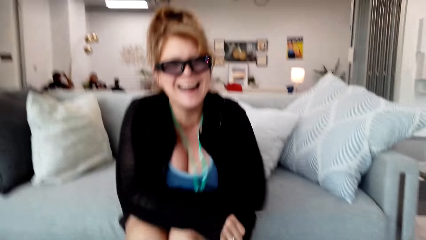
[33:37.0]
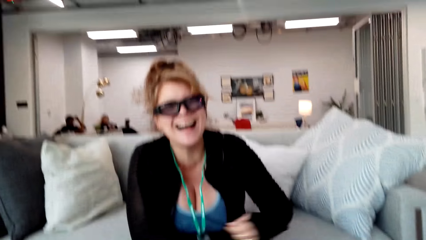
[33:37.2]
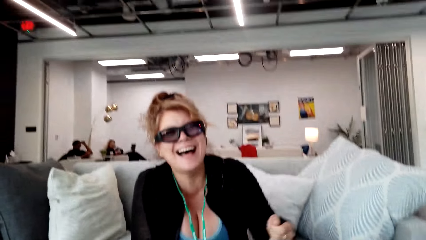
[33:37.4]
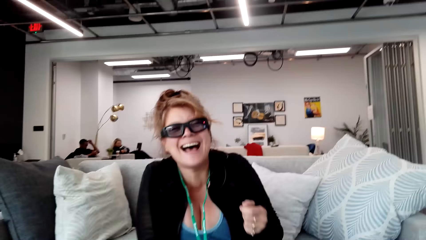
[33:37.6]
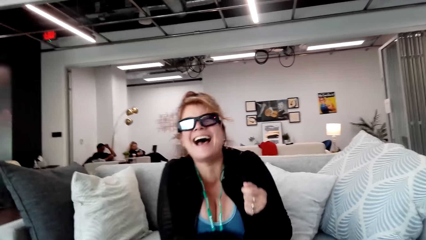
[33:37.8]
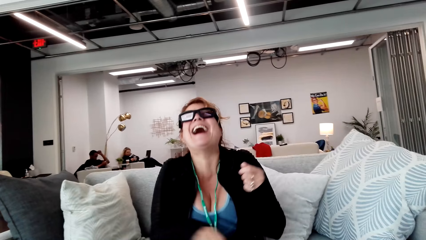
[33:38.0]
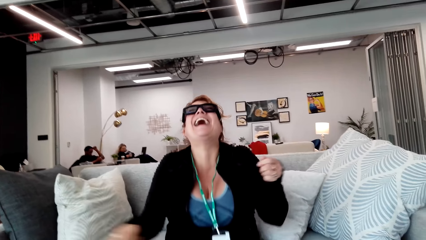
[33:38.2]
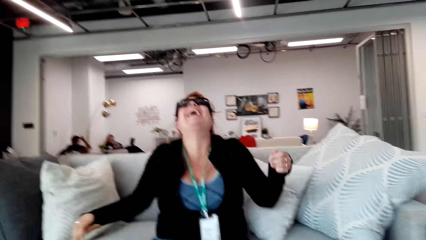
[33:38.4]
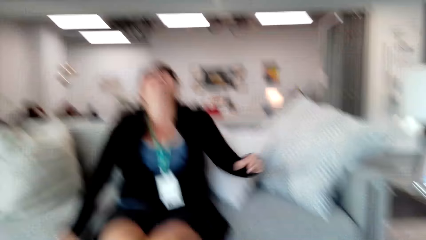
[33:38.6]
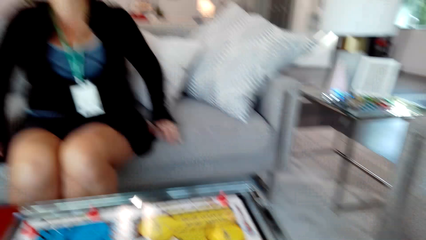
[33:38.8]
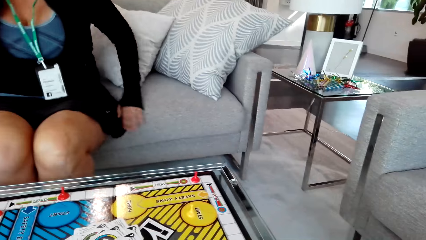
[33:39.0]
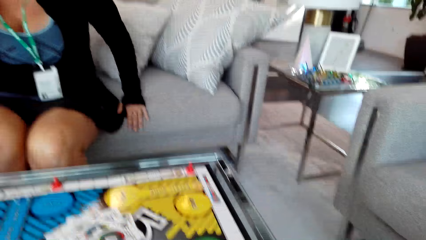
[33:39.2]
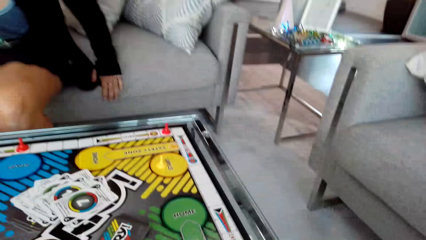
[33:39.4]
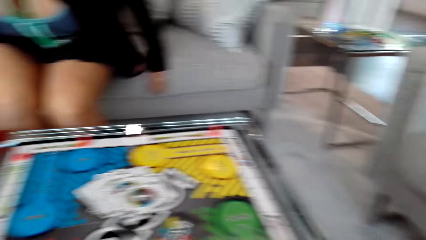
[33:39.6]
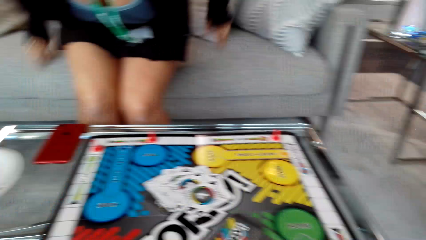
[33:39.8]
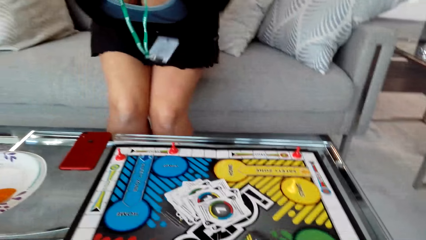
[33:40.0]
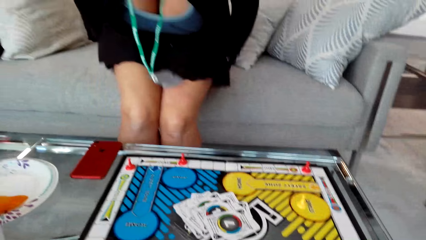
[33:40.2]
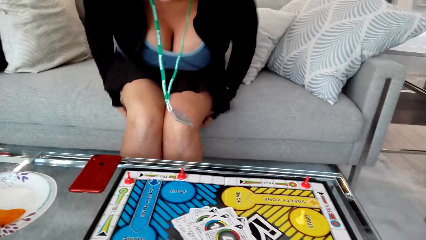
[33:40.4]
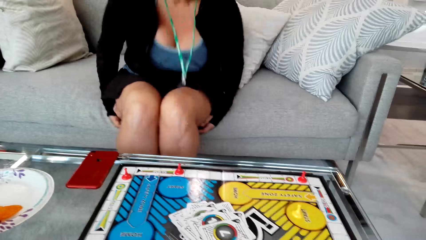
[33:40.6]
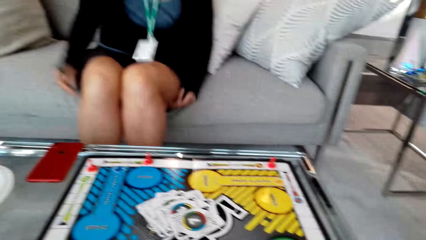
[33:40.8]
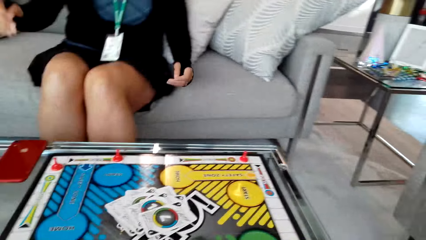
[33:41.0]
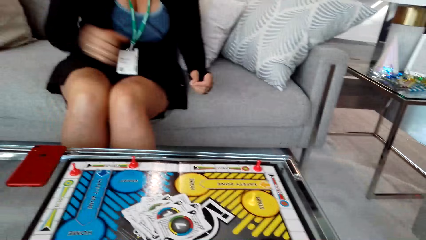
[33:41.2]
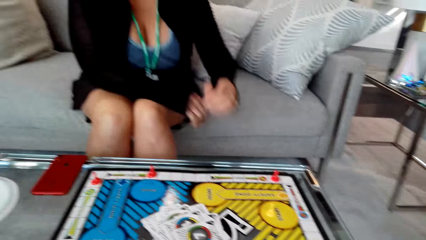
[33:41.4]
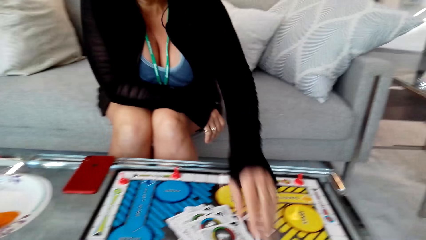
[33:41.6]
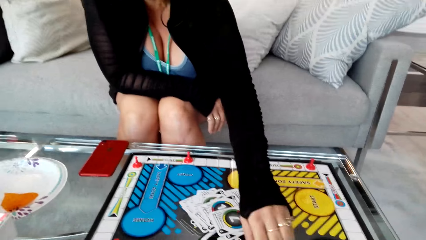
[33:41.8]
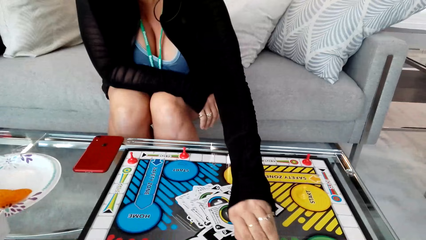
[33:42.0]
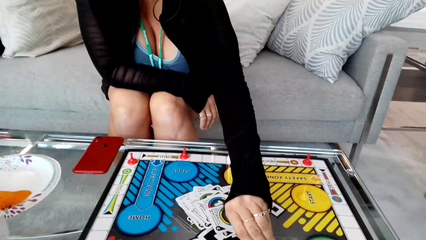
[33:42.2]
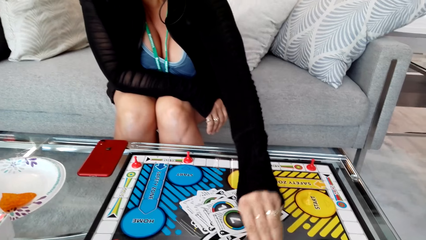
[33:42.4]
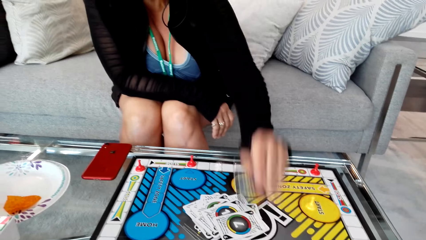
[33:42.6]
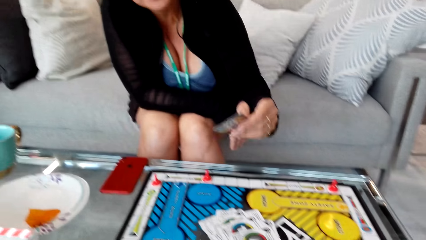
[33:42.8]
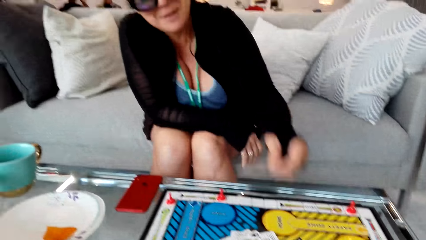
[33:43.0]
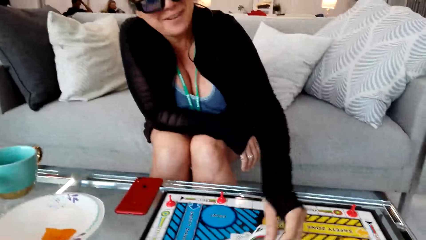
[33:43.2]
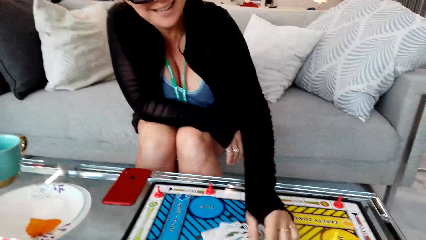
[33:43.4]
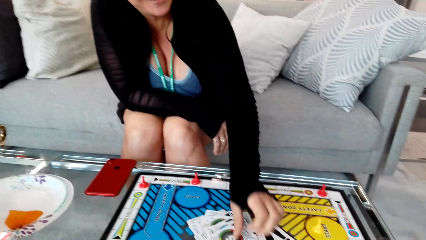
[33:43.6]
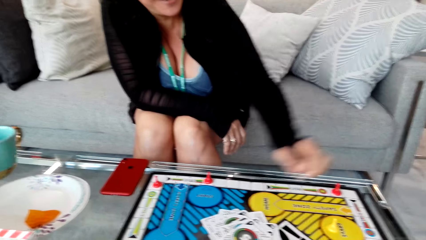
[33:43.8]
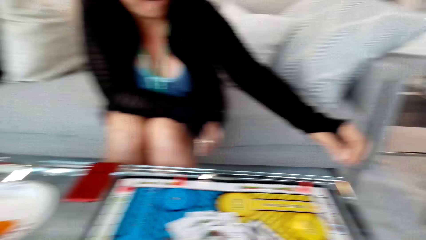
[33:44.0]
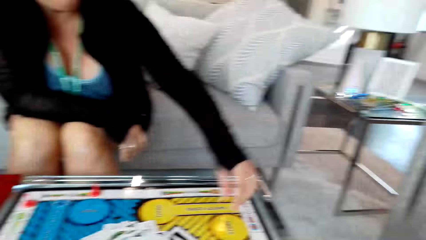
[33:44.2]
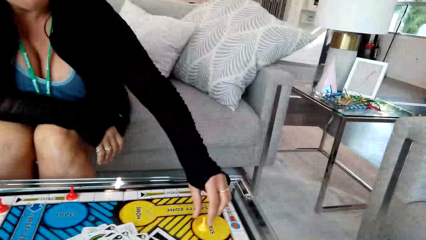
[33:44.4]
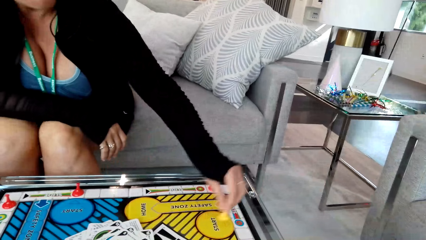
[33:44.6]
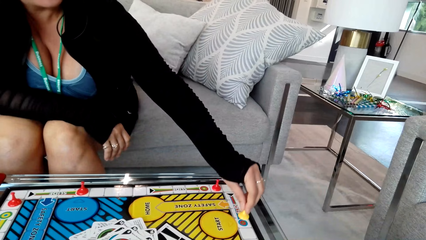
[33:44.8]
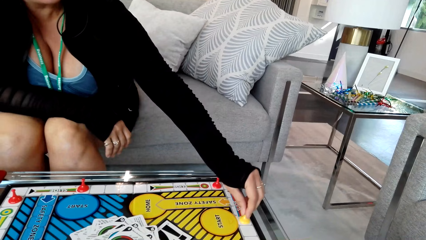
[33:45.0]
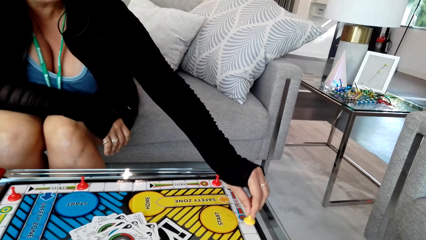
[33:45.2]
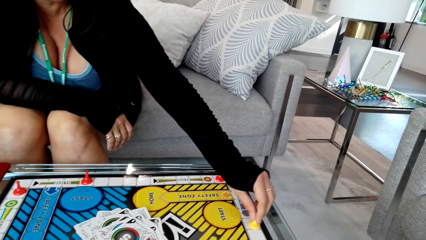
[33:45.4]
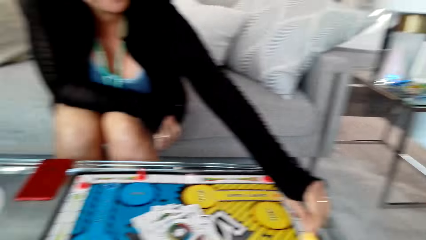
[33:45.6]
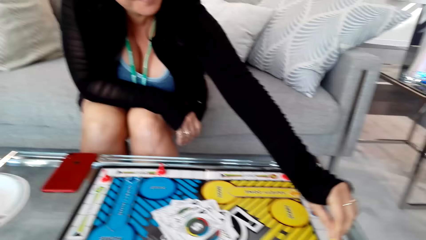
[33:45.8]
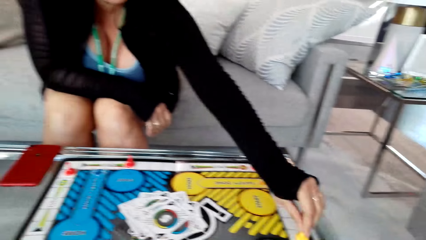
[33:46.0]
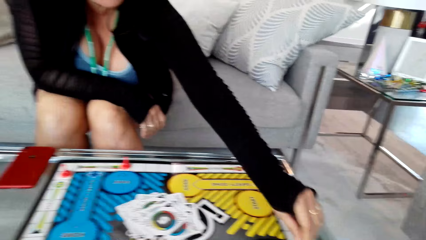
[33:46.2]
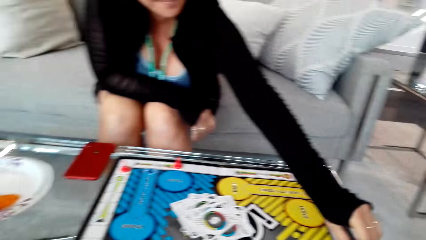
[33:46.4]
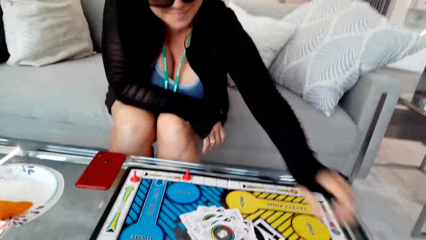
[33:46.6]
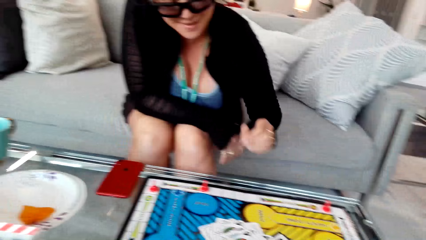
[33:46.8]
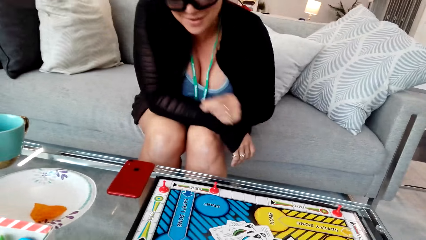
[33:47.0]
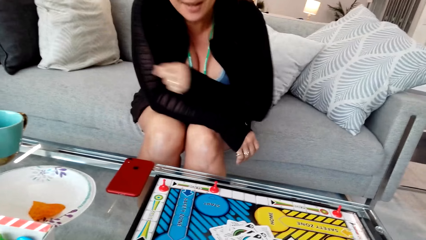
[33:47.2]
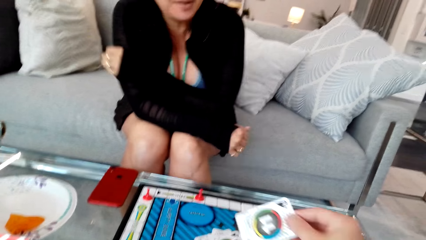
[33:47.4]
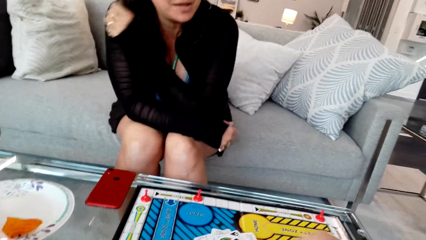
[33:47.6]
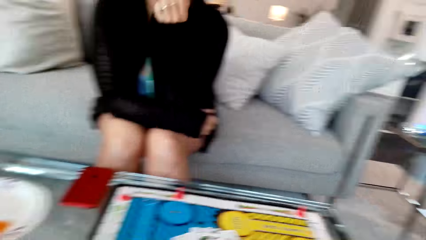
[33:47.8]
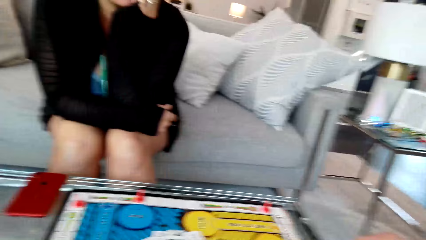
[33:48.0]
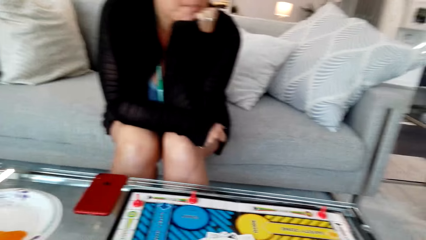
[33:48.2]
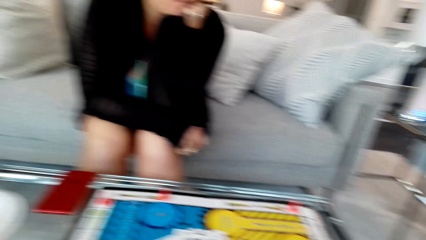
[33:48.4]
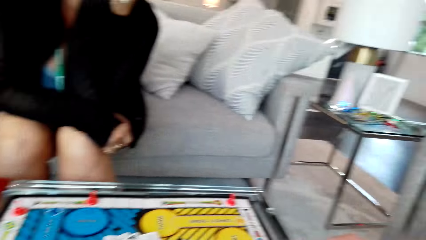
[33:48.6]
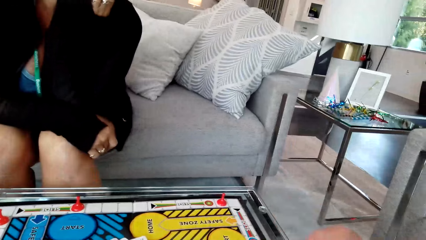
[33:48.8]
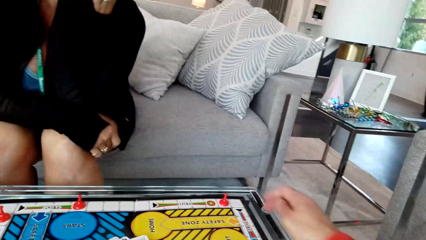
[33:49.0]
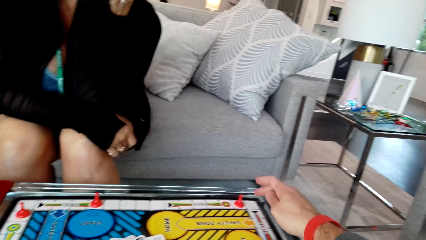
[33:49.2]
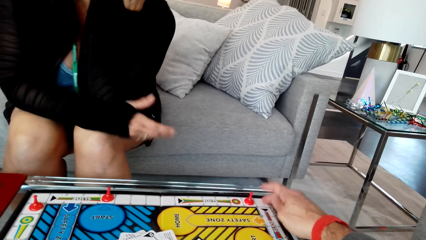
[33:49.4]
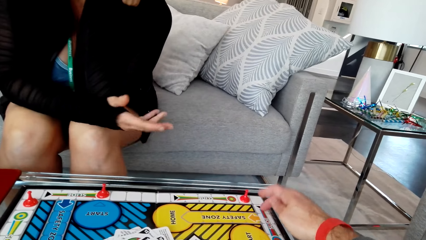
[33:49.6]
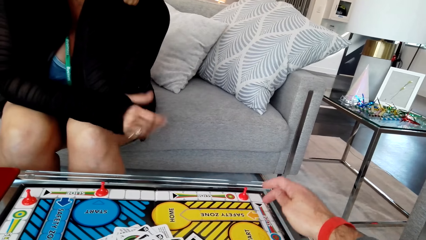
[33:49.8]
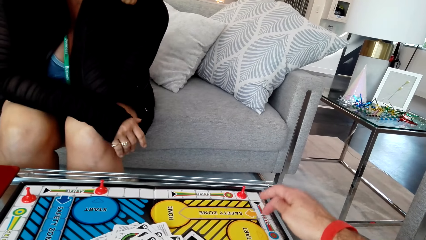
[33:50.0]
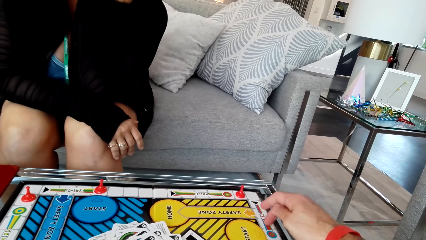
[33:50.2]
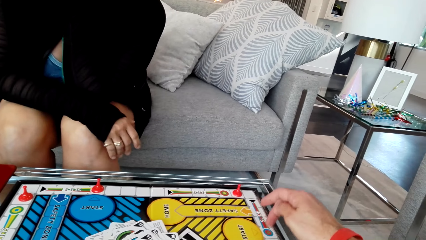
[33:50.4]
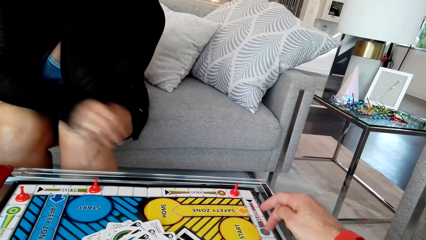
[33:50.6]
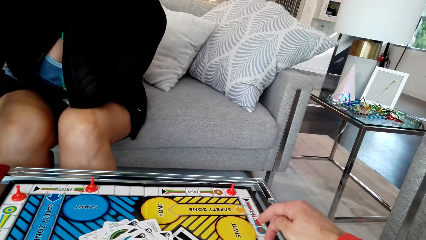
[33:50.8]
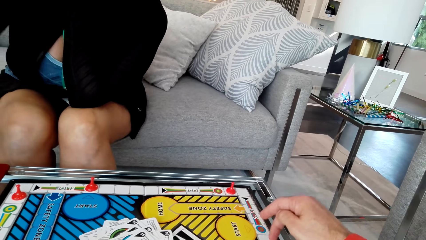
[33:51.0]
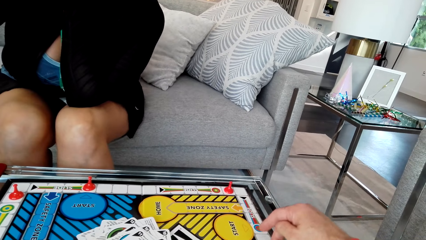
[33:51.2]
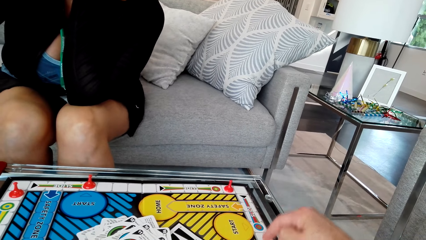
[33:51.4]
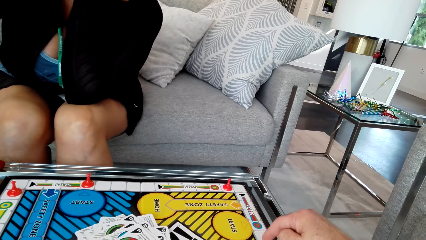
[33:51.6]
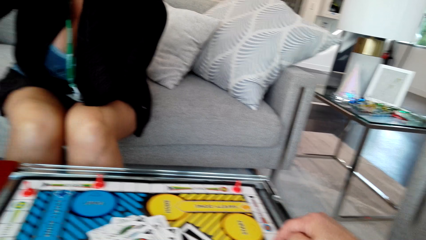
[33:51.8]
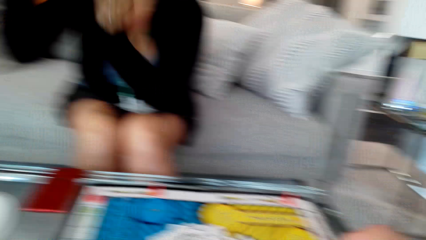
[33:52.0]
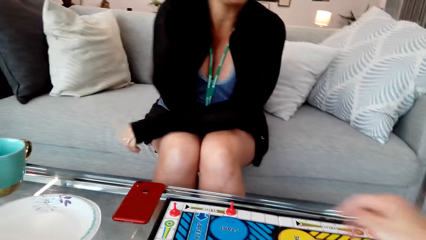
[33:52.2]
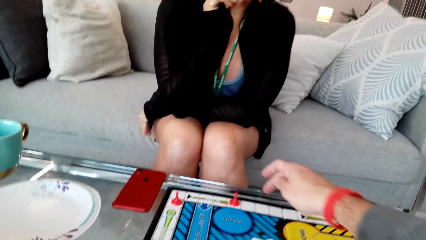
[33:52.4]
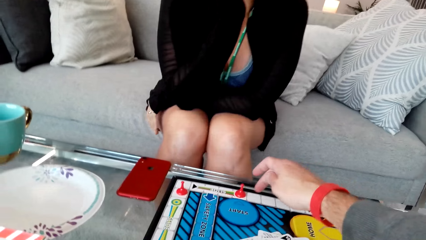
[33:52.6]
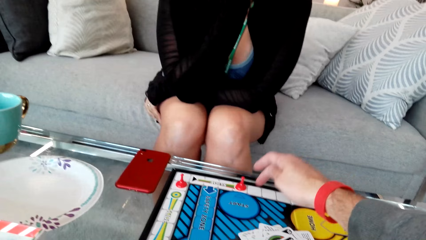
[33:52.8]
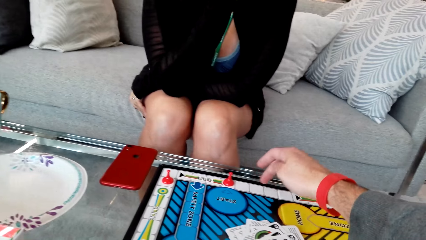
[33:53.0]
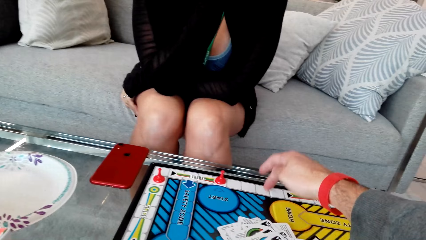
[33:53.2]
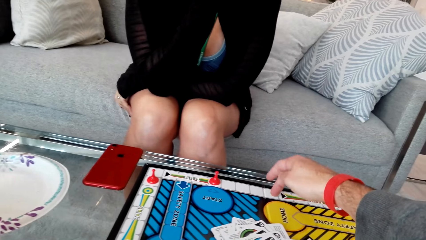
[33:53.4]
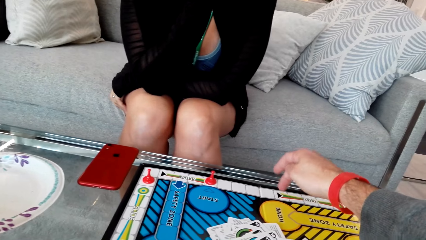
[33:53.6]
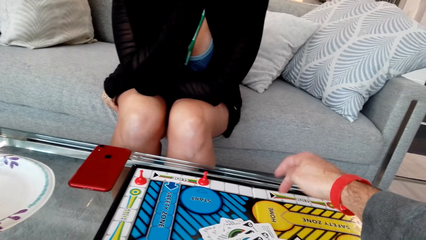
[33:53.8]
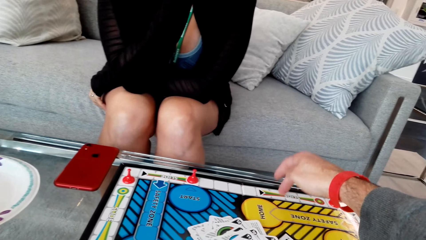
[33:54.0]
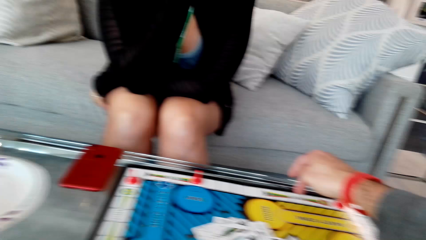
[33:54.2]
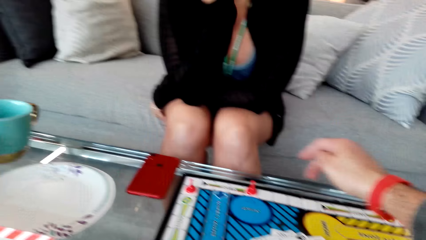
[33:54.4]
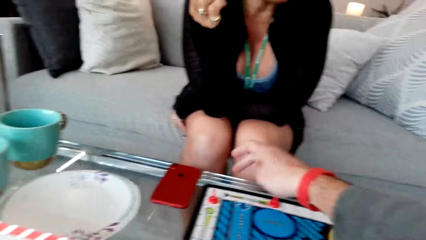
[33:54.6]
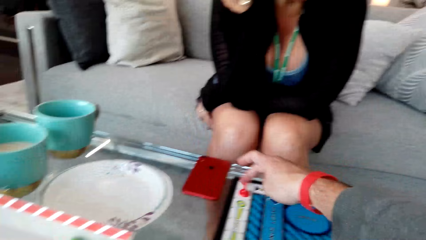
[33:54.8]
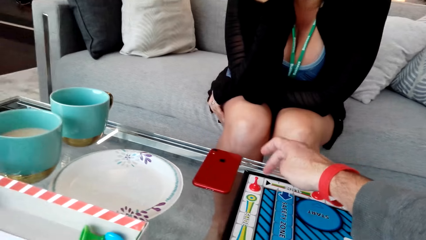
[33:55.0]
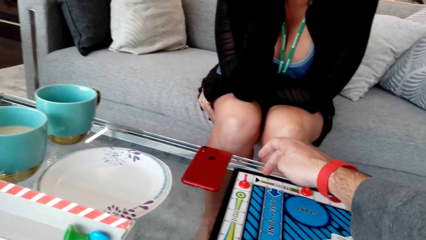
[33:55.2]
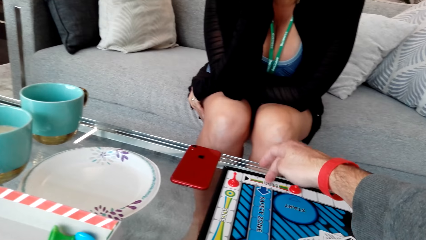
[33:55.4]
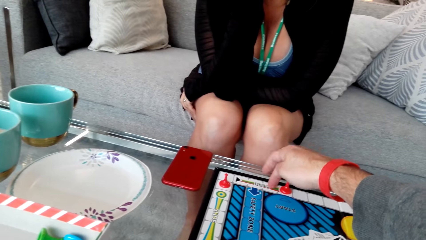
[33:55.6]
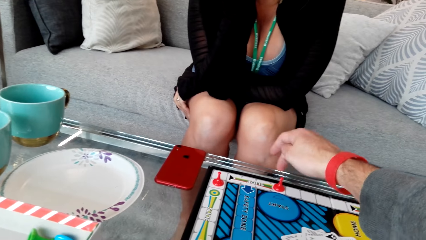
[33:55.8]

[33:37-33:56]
The camera wearer converses with a woman. The woman laughs. The camera wearer talks. The woman picks a card. The camera wearer plays a game with the woman. The woman moves a pawn on the board.
